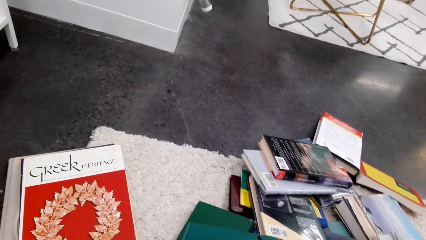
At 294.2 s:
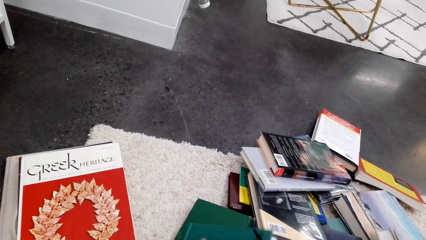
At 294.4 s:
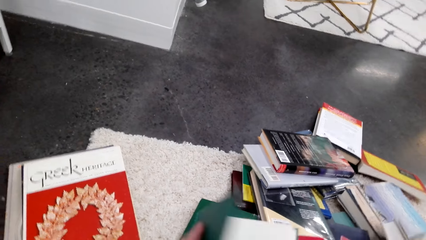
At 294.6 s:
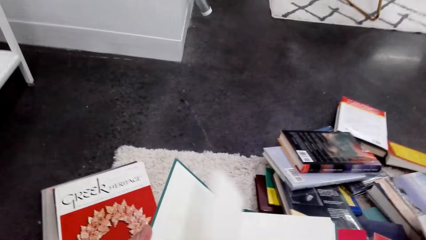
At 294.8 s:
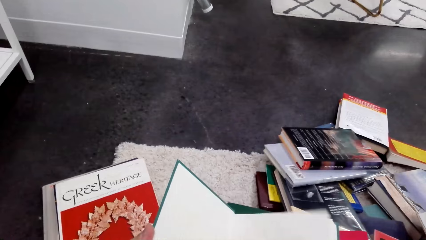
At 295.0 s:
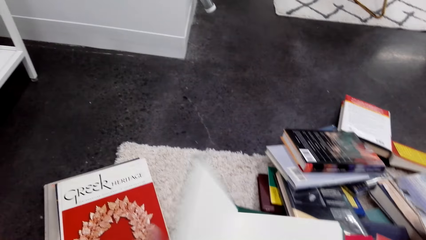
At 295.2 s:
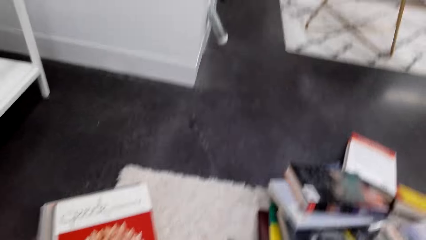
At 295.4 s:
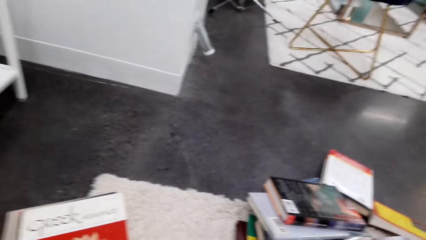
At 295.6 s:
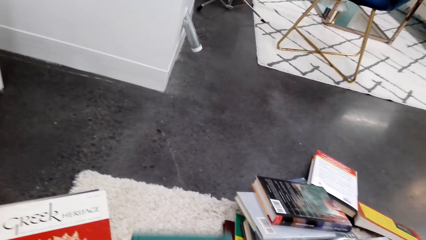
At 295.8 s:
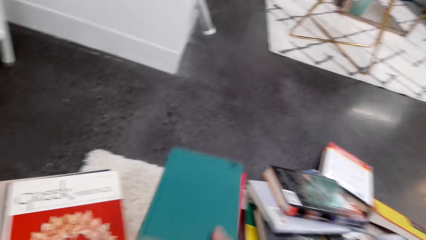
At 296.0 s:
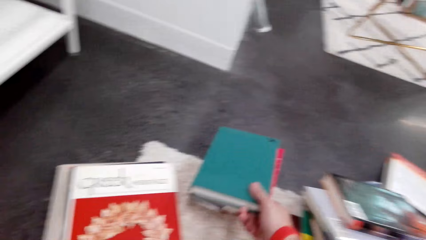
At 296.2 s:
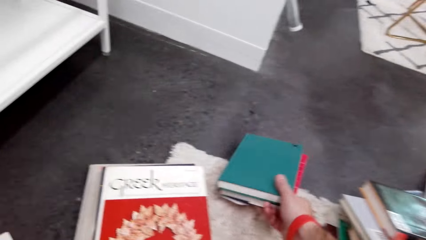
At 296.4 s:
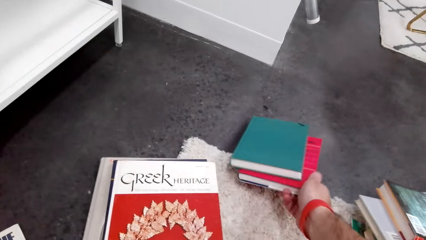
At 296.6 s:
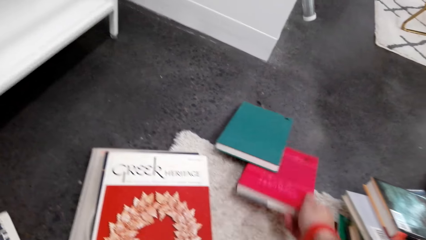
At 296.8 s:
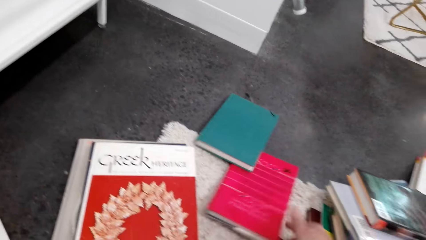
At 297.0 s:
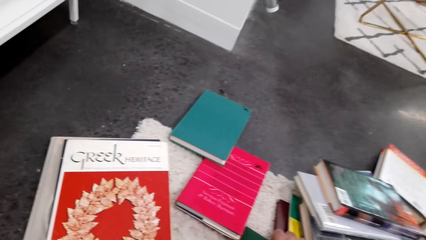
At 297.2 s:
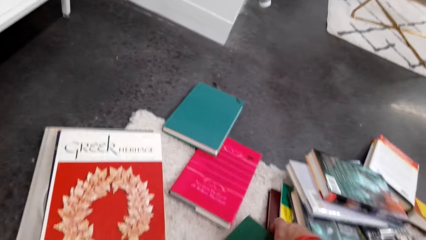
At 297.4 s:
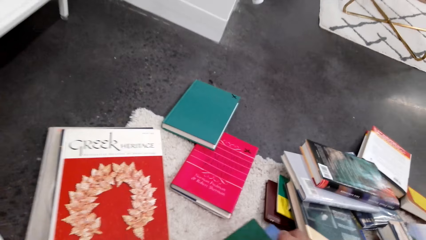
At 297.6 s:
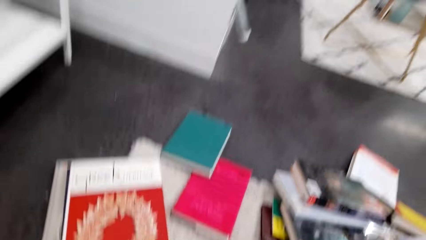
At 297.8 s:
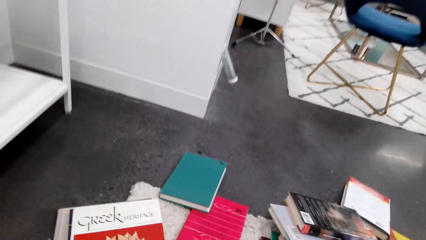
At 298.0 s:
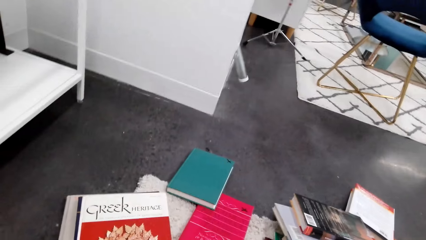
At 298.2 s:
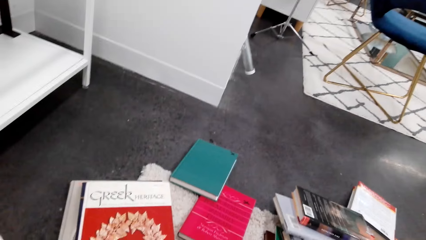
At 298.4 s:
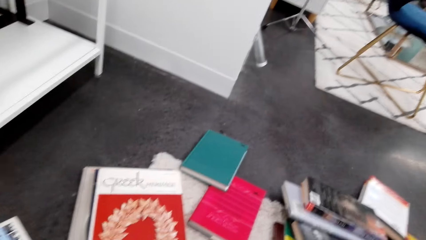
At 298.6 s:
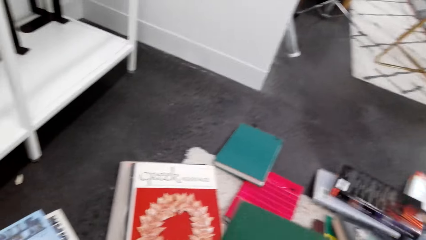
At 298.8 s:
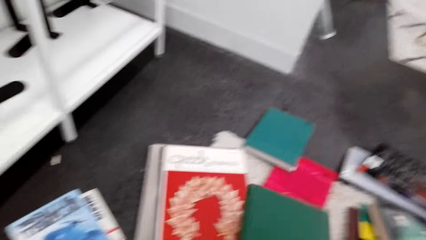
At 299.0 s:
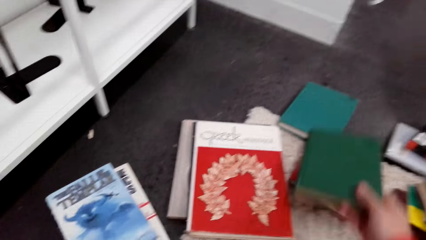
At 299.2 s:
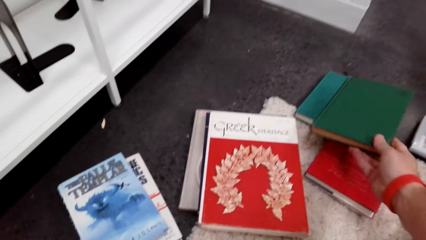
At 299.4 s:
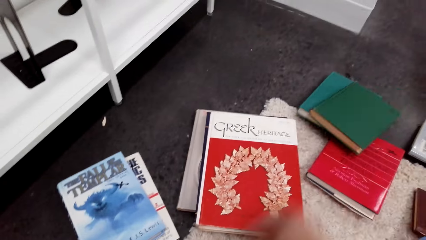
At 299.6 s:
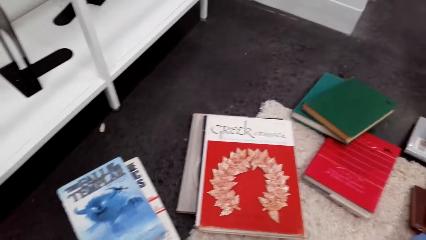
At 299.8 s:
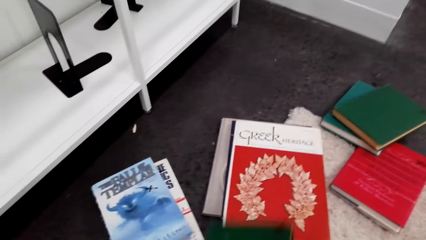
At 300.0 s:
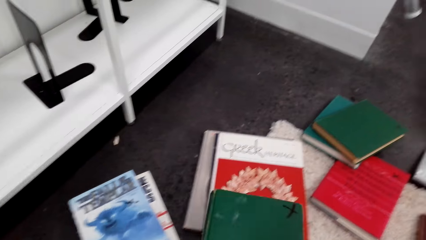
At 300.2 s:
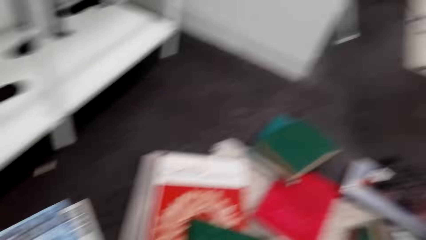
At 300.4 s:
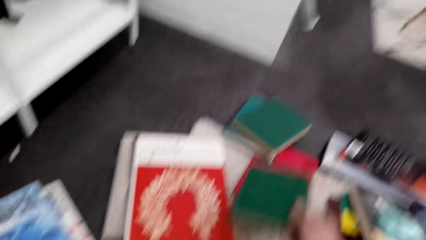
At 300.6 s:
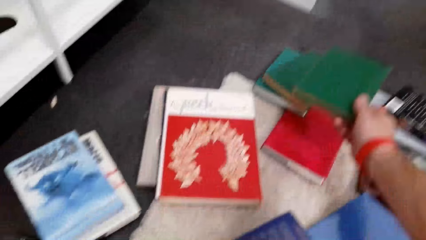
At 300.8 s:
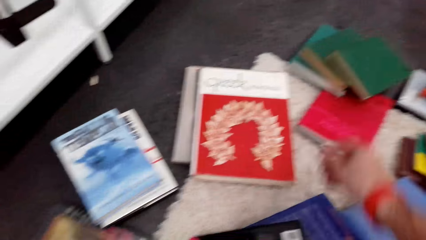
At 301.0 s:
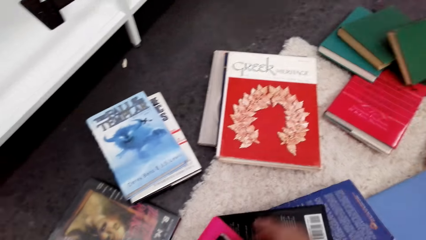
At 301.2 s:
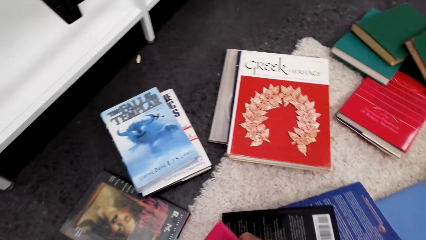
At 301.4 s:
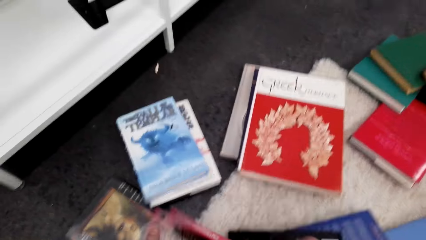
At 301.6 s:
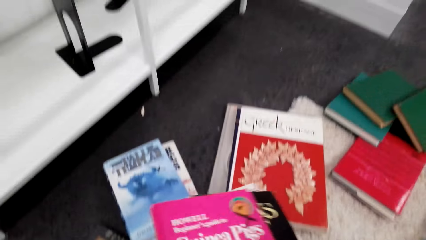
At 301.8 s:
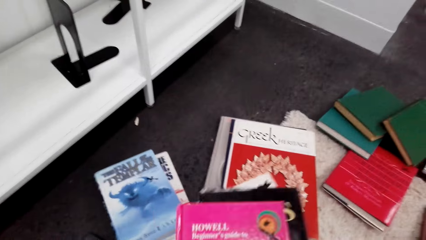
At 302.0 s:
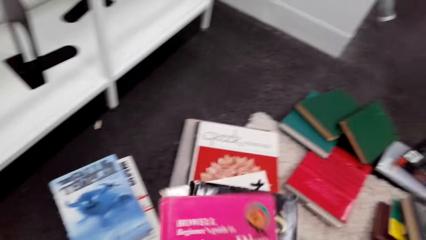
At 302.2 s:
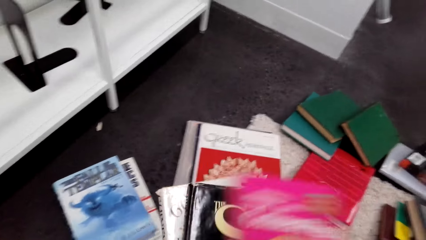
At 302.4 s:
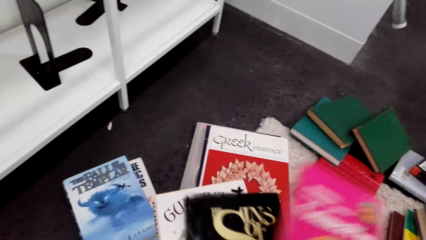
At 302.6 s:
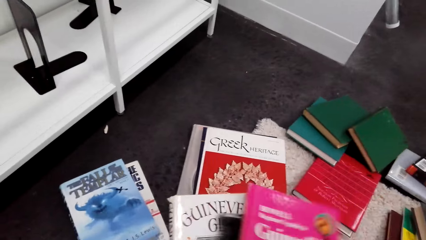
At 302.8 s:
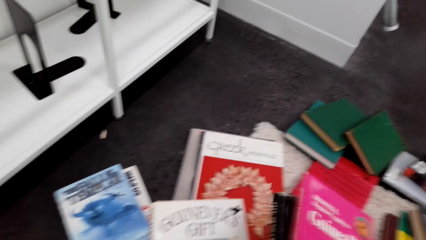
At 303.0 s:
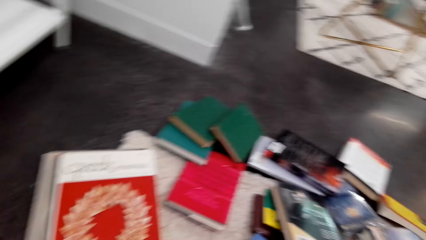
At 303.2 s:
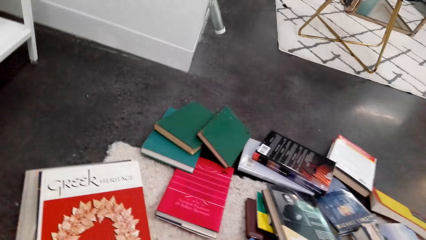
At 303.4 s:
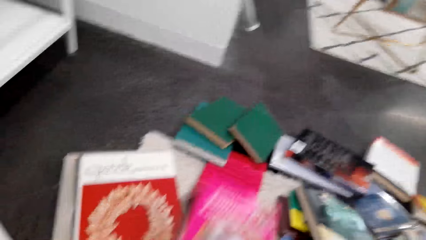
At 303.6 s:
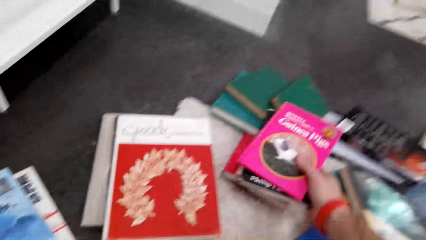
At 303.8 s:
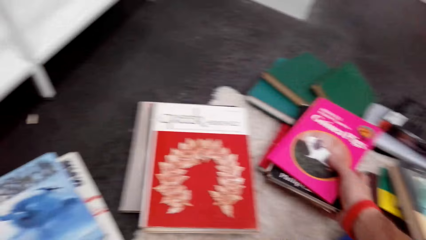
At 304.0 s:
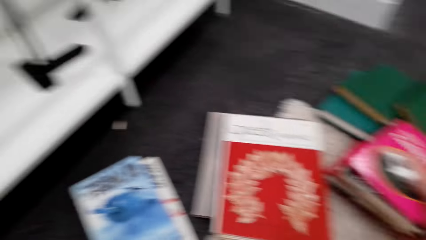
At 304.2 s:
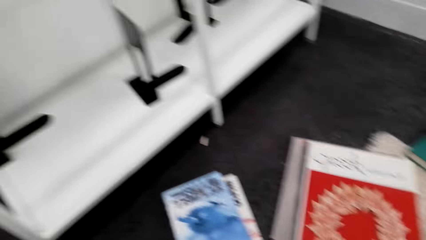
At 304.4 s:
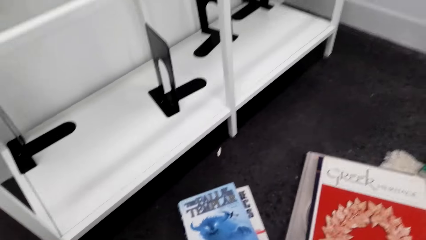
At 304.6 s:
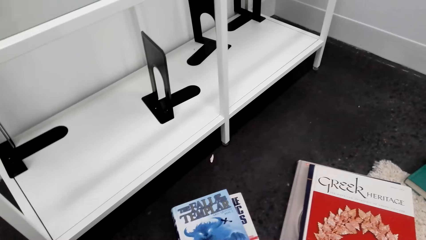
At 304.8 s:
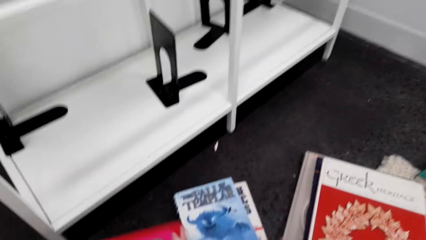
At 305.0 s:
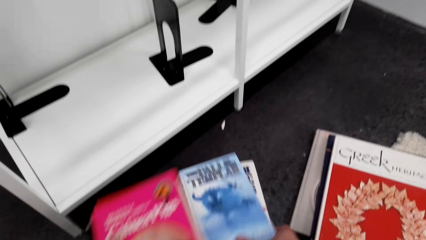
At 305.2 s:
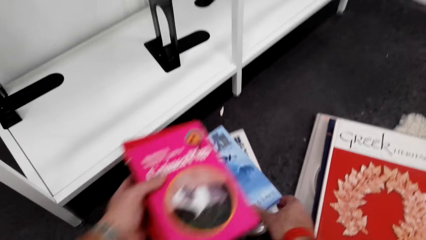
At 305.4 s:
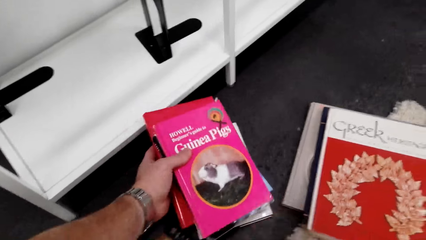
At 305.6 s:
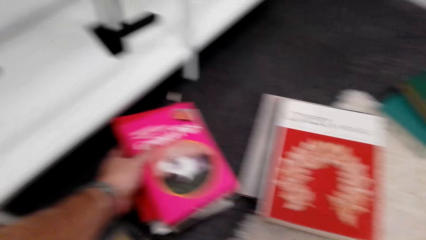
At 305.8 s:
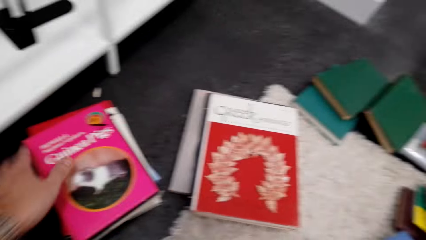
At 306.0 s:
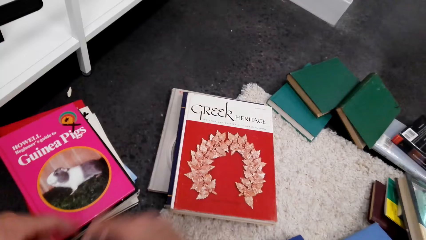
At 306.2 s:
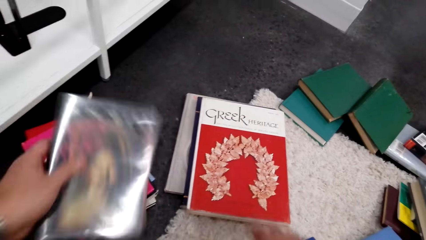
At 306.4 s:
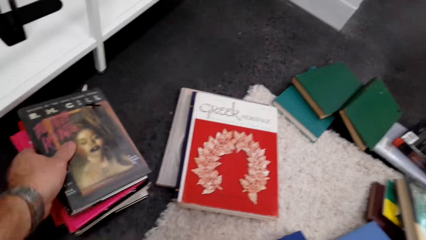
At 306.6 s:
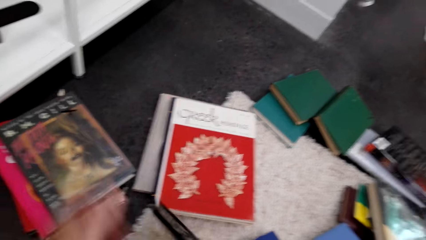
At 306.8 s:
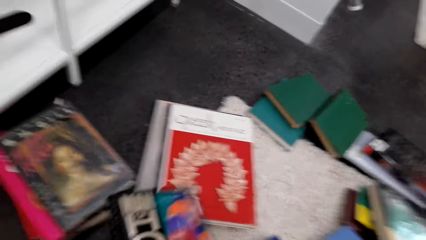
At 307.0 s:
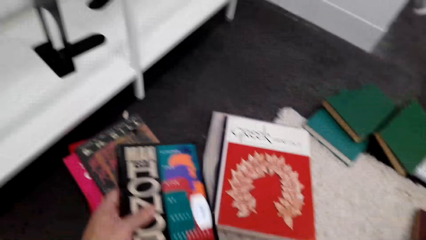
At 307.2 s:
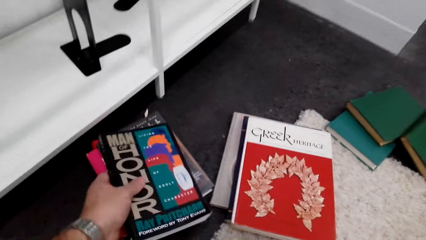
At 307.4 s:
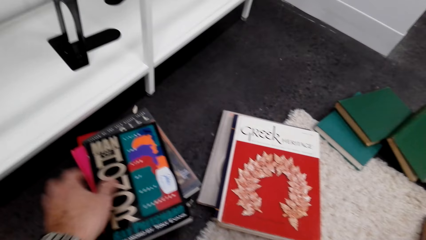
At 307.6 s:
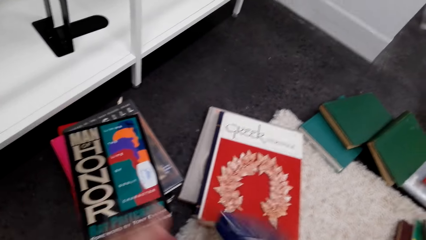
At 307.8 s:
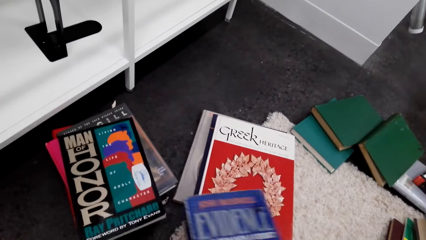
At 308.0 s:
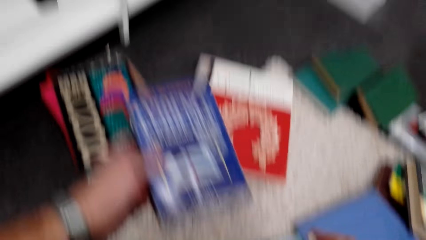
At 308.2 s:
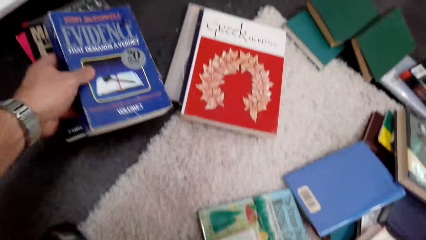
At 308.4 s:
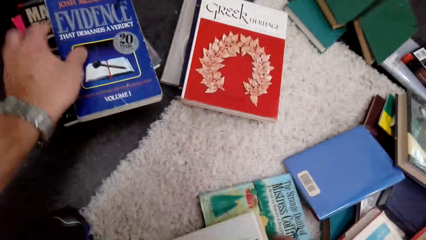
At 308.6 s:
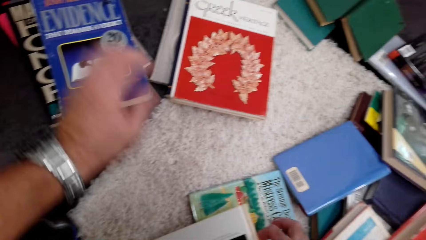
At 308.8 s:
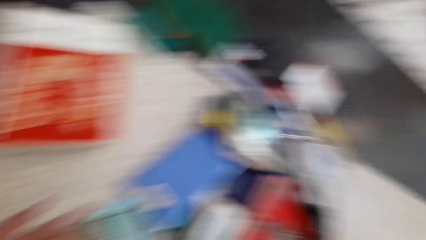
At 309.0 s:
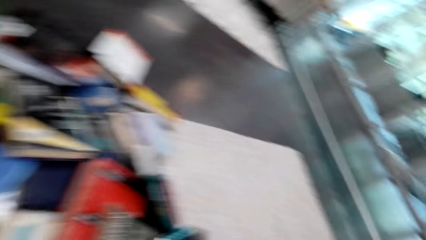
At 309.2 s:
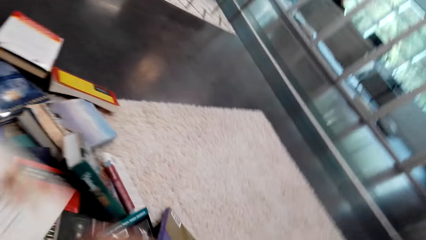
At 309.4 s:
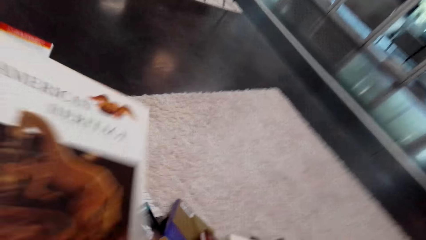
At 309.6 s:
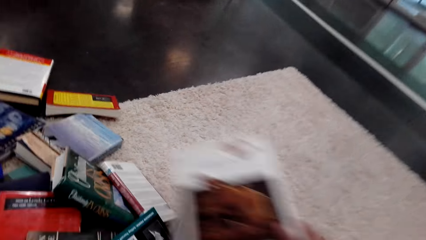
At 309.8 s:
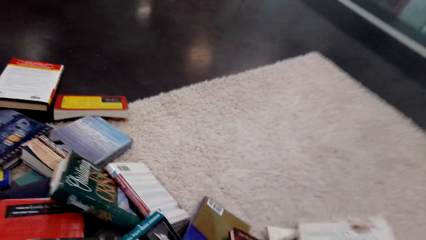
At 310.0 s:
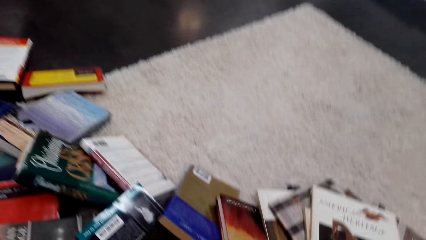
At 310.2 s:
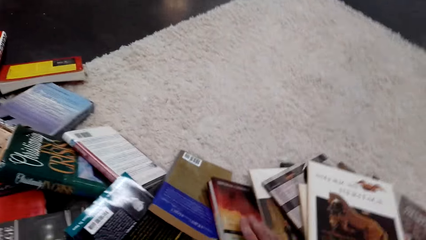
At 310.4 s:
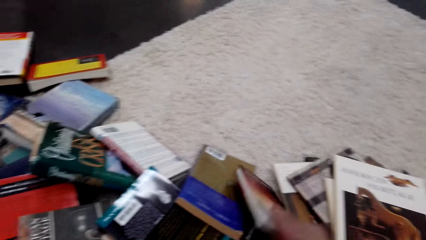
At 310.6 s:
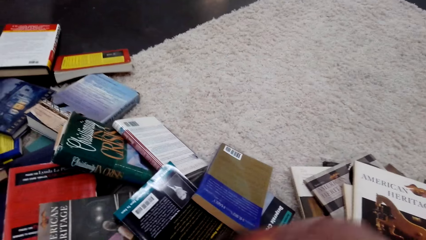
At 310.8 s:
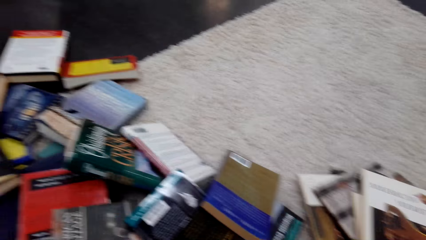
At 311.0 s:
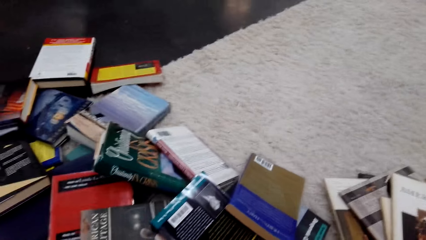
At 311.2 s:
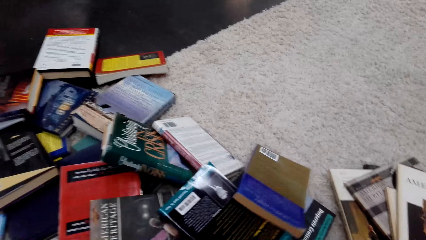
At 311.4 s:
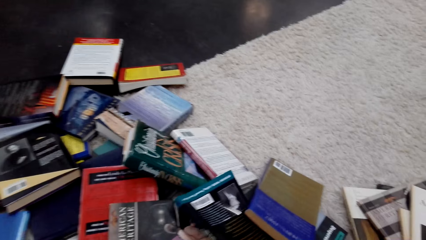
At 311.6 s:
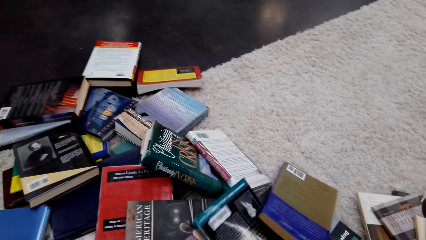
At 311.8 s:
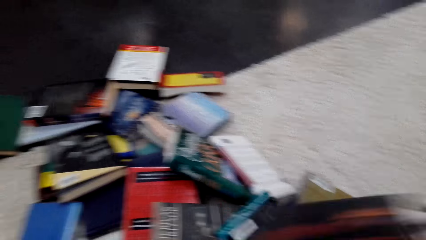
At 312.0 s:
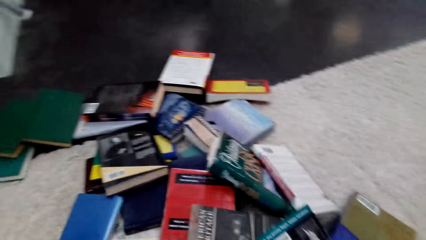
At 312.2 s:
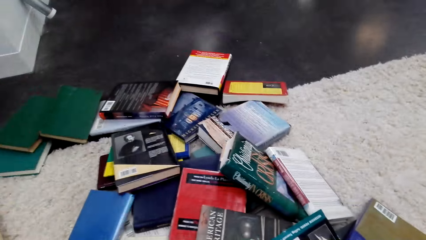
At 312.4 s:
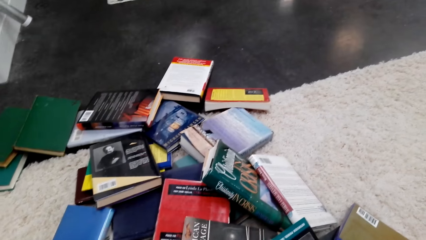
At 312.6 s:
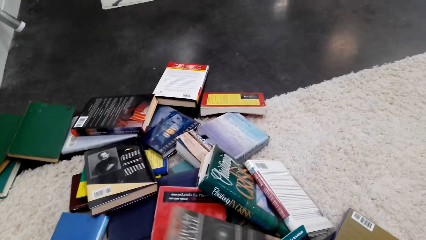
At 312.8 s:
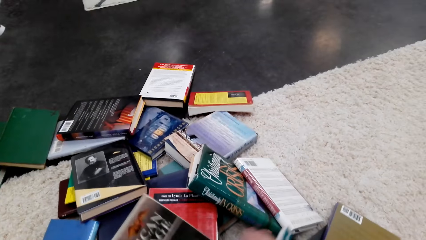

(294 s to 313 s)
The camera wearer opens the pages of the book. They put the books on the floor. They lift the books. They put the books on top of other books. They lift the books. They put the books down. They lift the books. They put the books down. They put the books down again. They lift the books. They put the books down. They lift the books. They put the books down. They lift the books. They put the books down. They pick up the books. They move the books.
